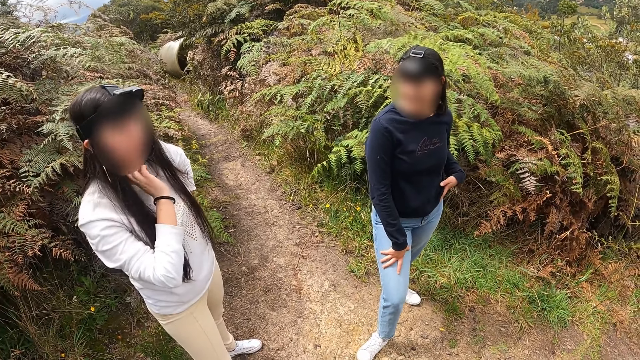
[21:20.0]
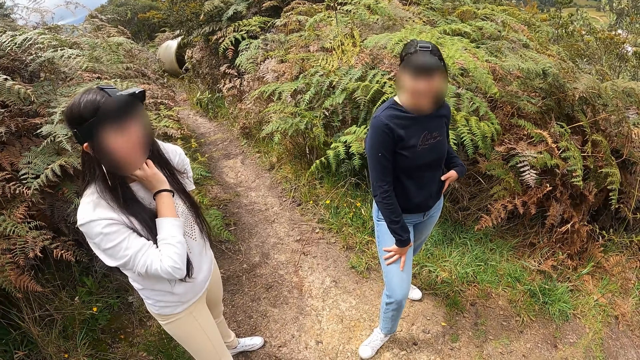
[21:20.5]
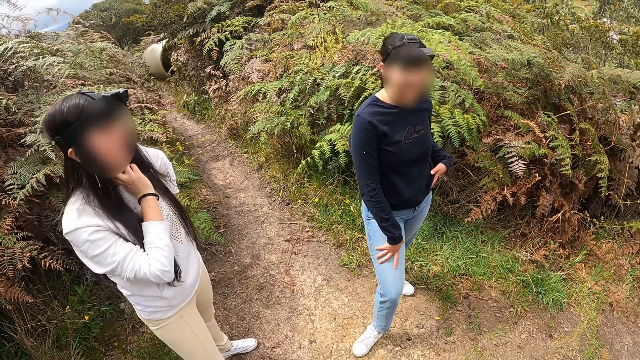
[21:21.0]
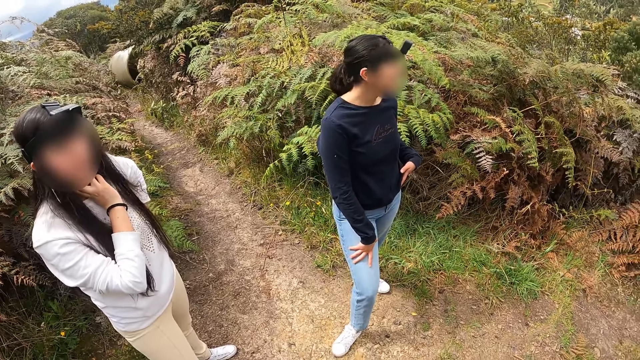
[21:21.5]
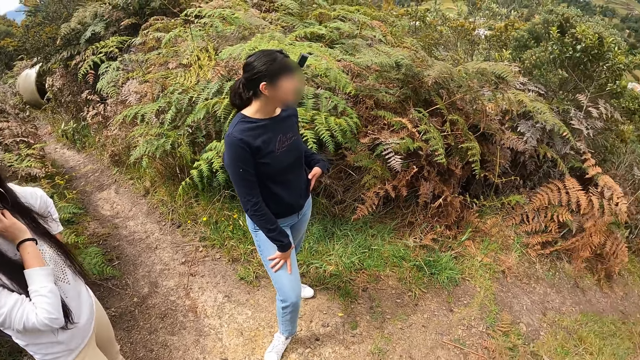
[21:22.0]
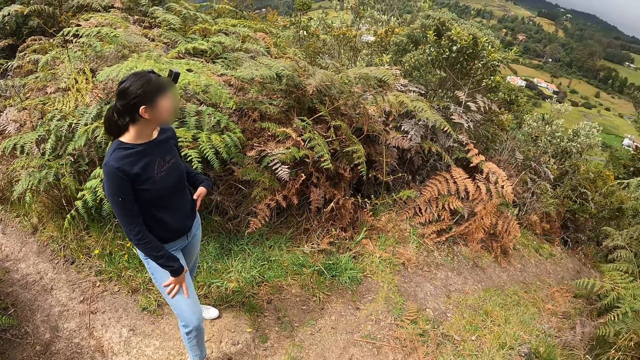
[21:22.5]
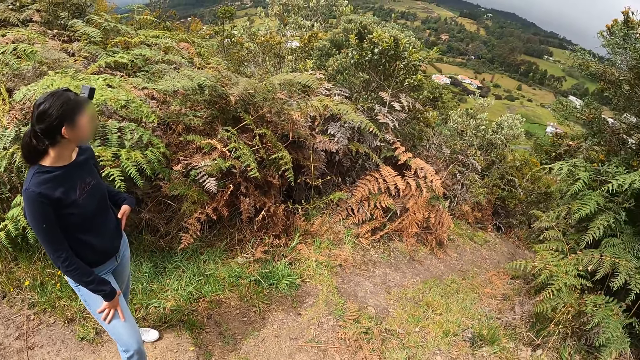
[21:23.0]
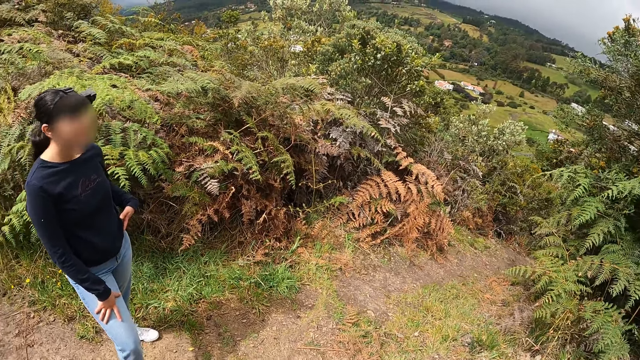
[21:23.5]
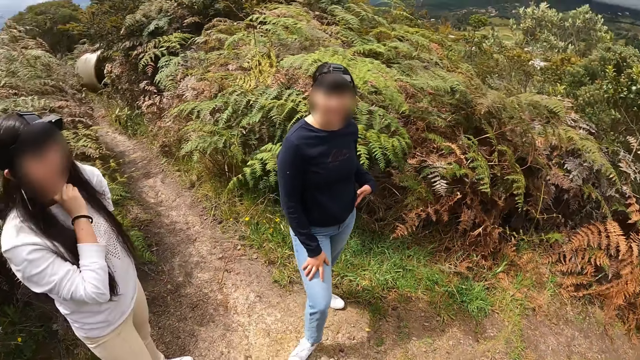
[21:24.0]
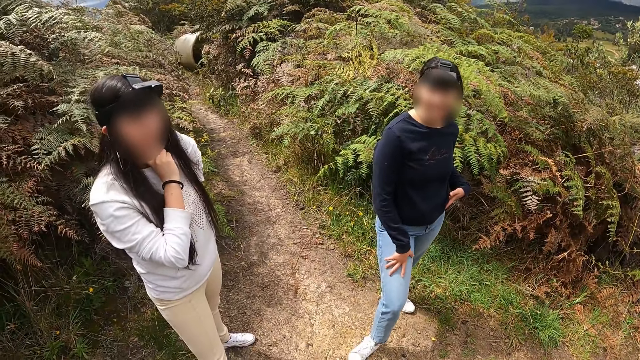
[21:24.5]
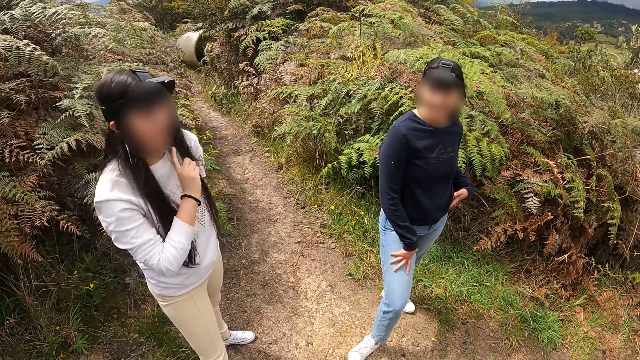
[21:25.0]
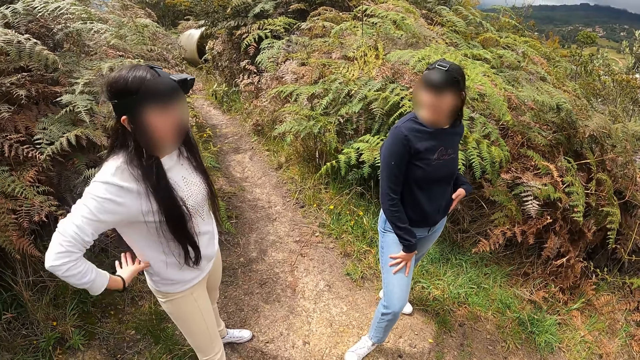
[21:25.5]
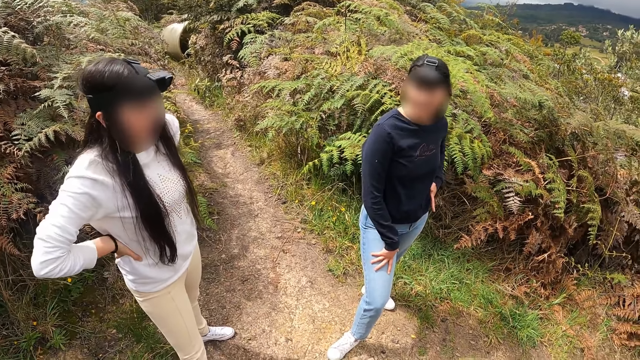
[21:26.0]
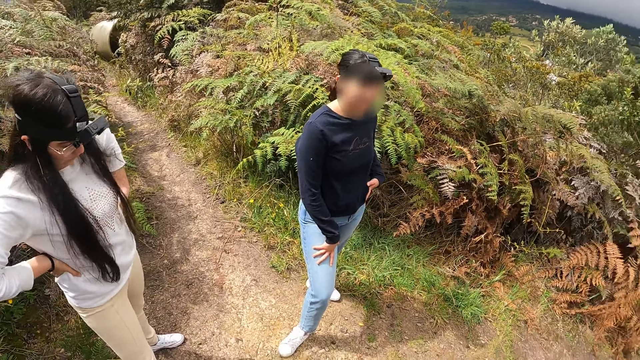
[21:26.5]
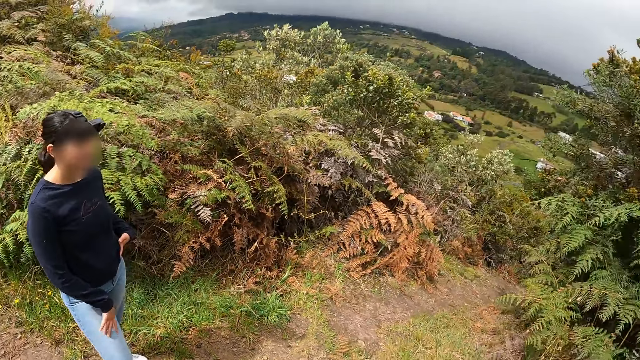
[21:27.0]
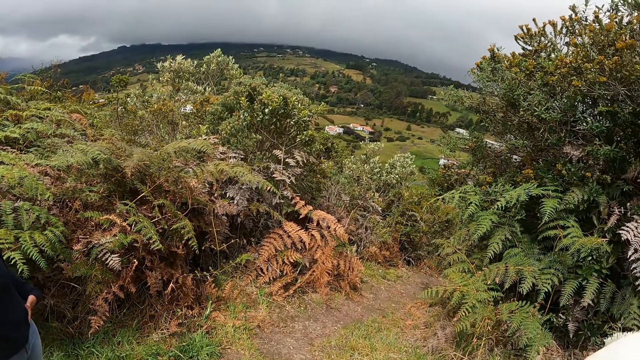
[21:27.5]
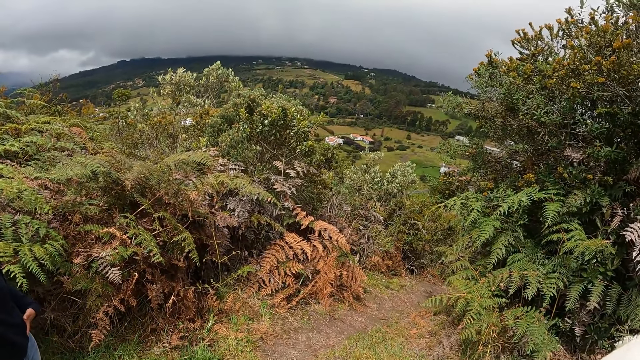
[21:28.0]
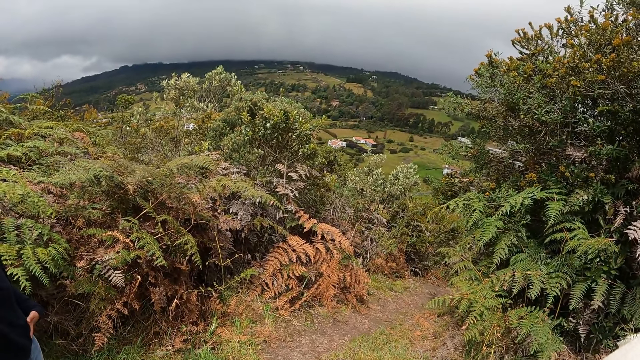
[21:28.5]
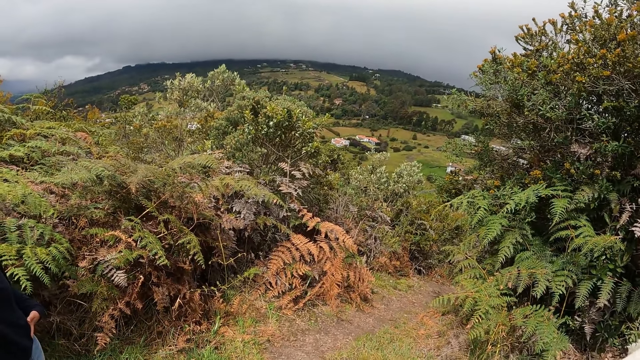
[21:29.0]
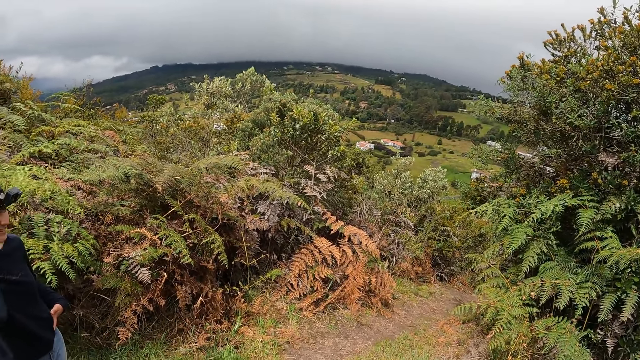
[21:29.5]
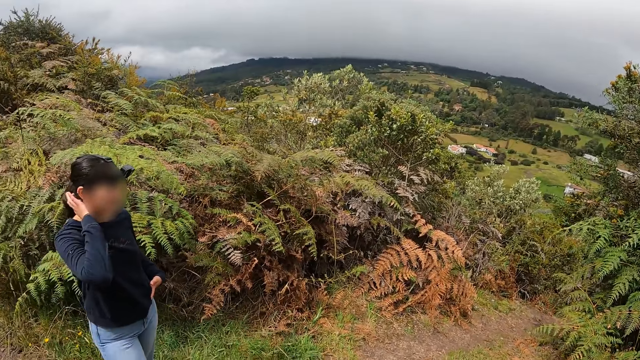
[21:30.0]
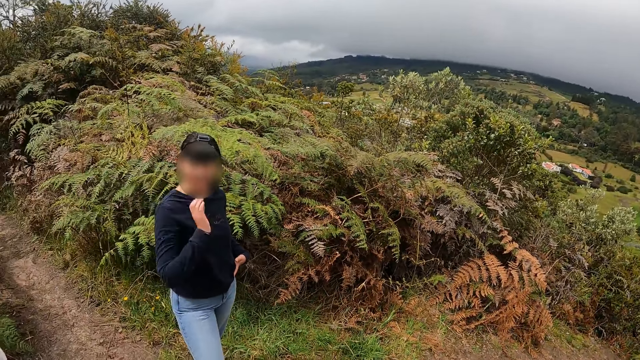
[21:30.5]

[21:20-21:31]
A woman puts the hand on the neck. The camera wearer looks at another woman. They hold the waist. They look at the tree.

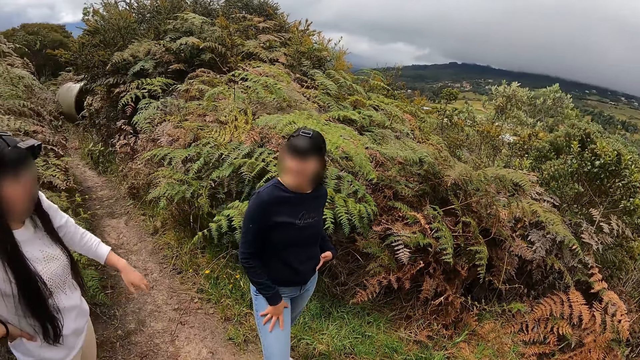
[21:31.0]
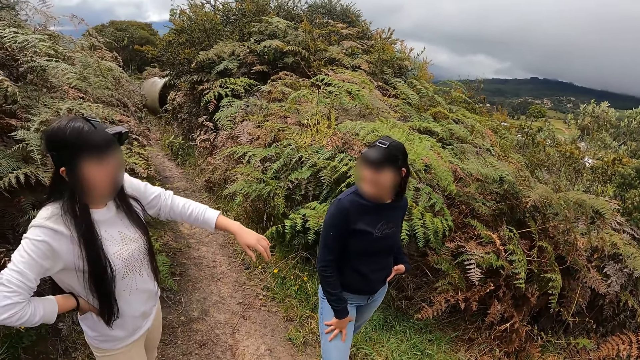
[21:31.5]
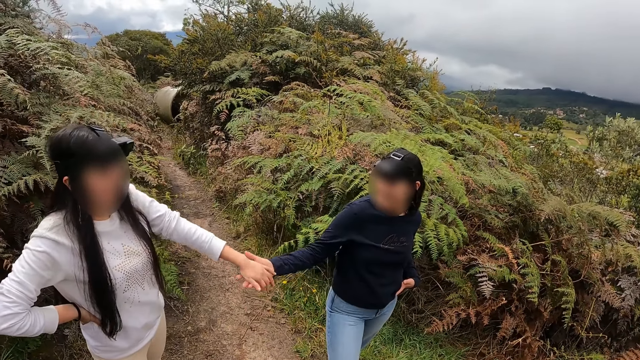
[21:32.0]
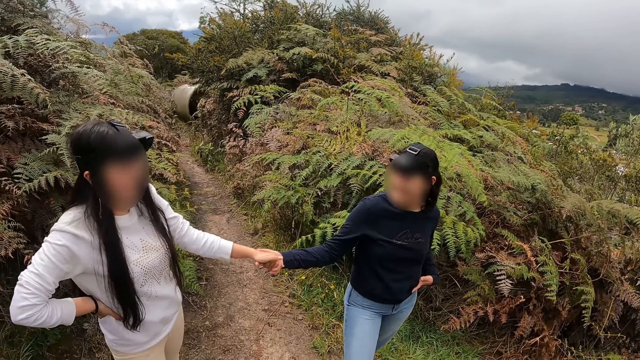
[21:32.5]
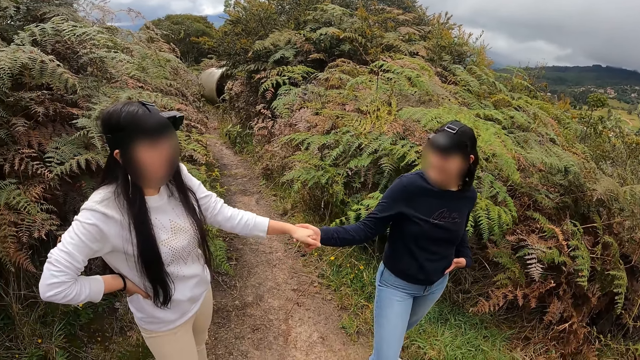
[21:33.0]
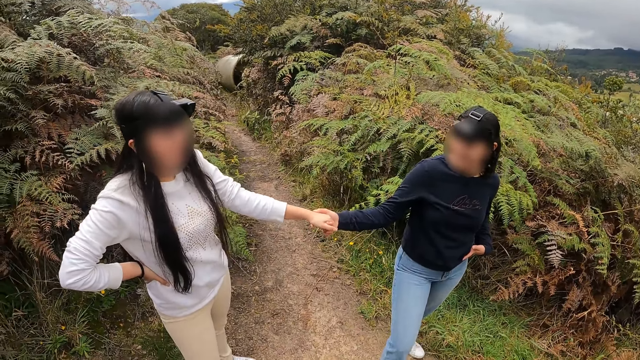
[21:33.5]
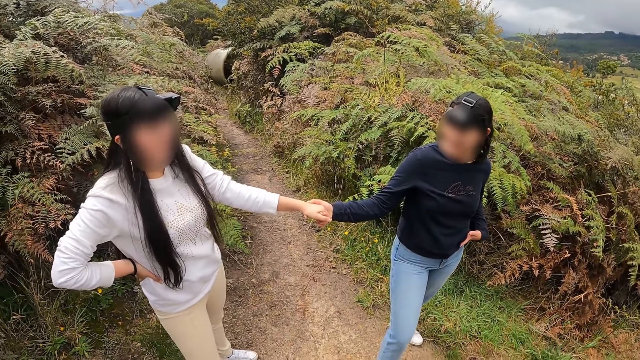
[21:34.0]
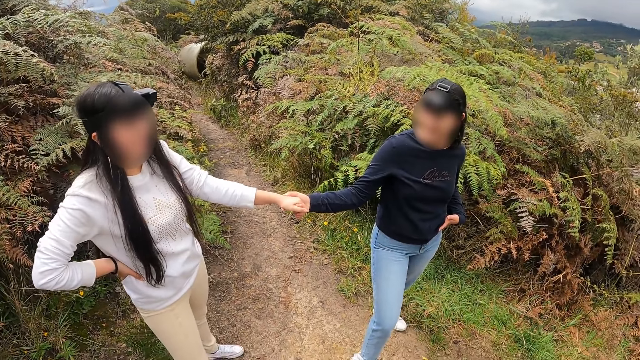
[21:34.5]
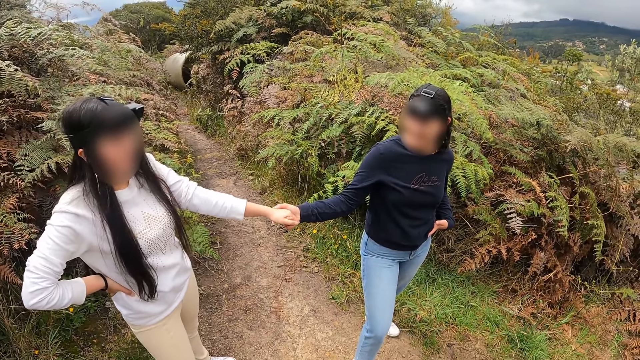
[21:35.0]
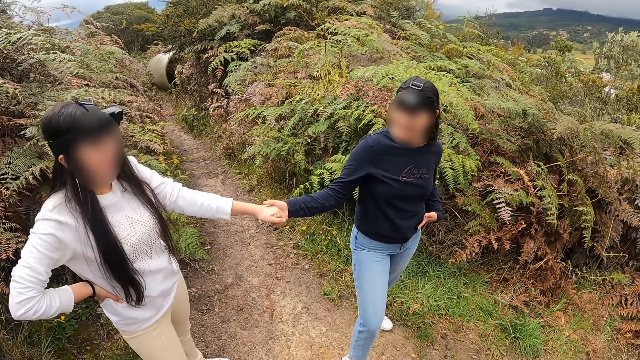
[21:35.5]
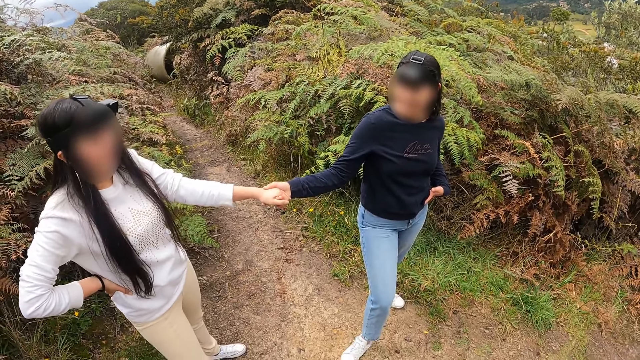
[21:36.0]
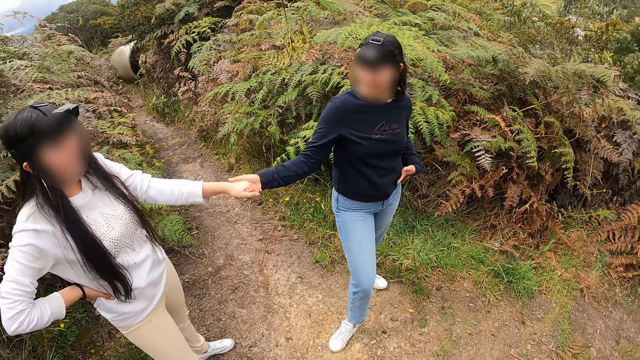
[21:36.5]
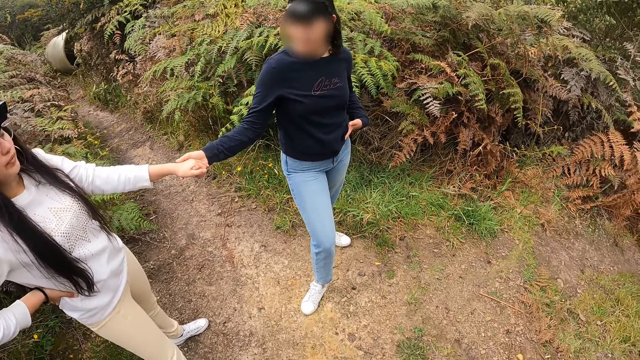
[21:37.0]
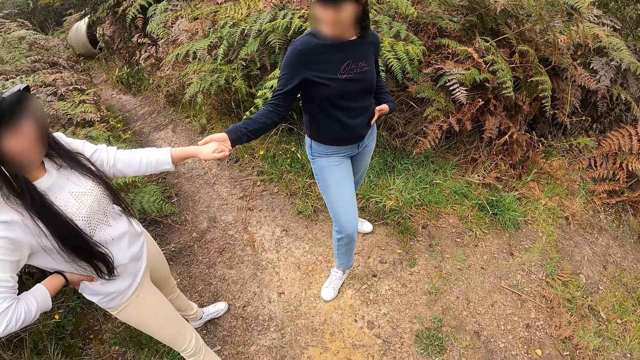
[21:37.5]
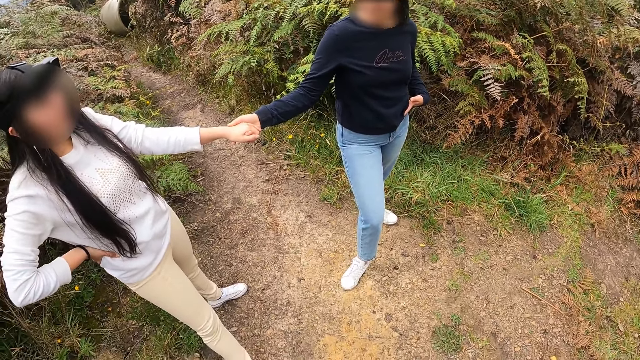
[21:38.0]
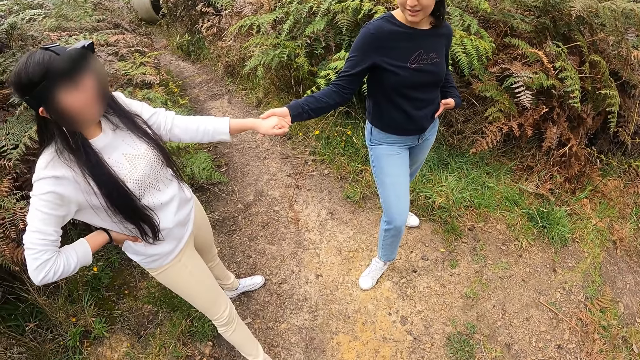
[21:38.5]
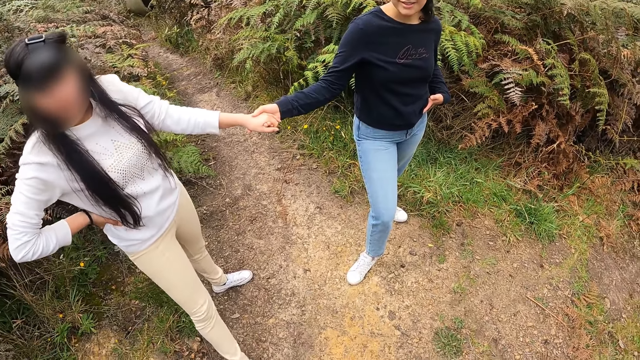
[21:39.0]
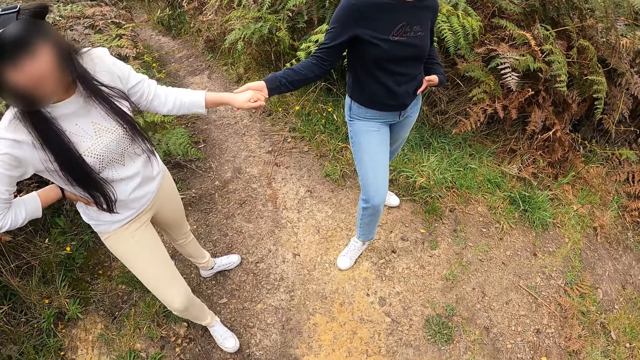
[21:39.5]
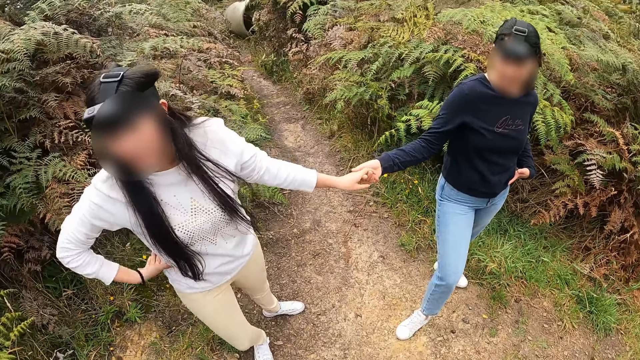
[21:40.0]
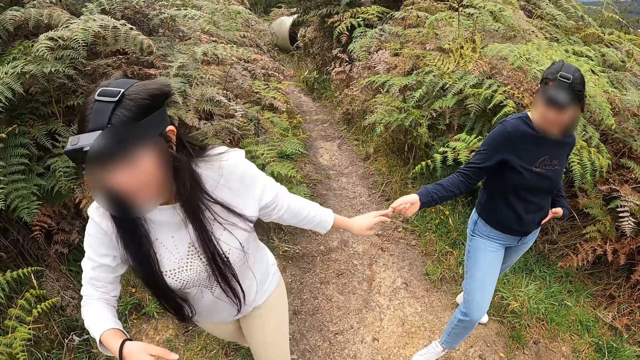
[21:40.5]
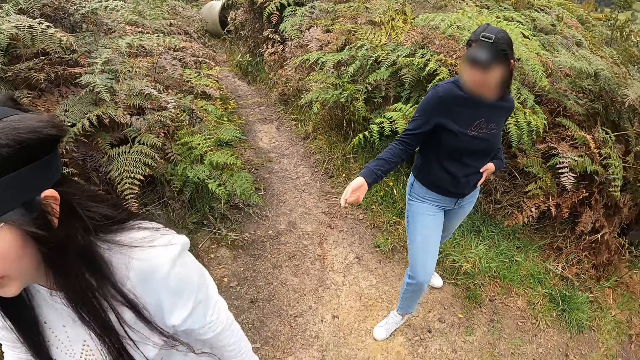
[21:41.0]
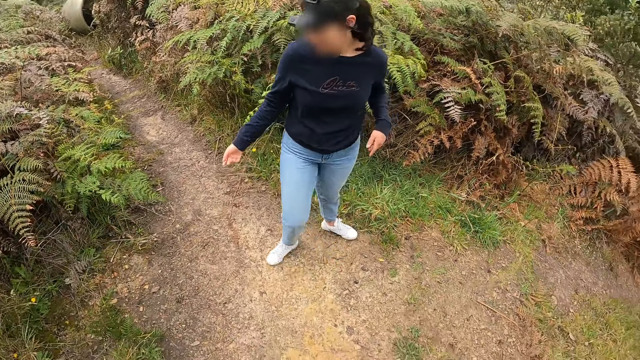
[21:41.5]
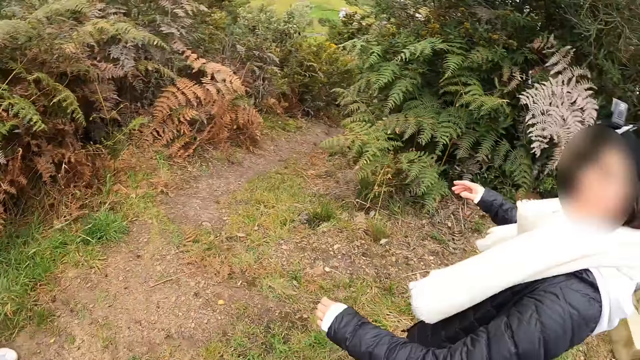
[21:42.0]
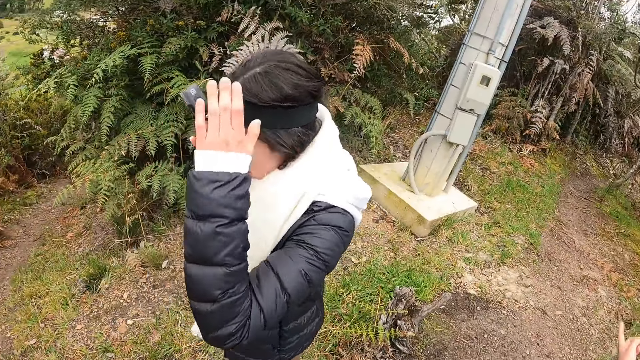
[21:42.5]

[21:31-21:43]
A woman holds hands with another woman. The camera wearer looks.
